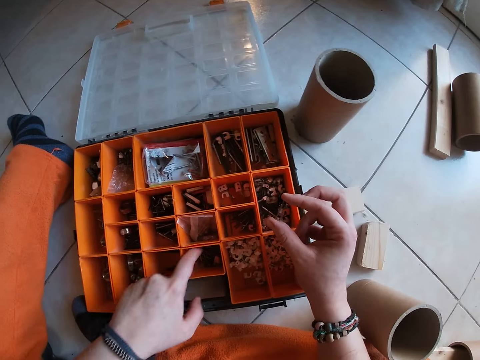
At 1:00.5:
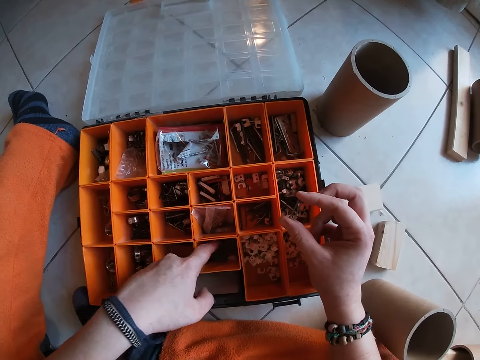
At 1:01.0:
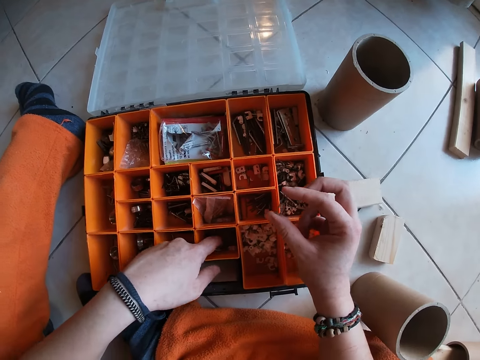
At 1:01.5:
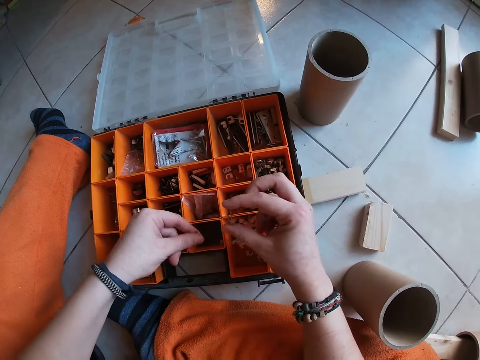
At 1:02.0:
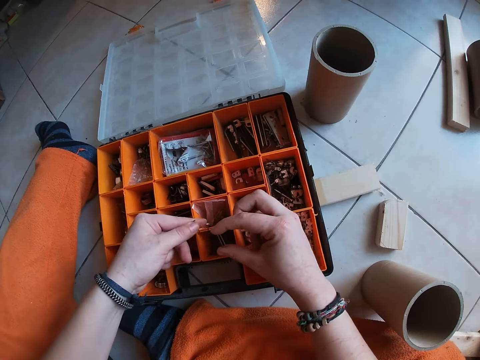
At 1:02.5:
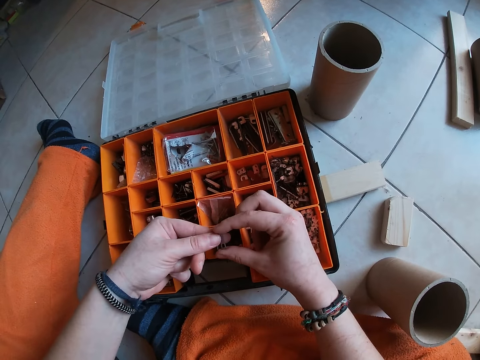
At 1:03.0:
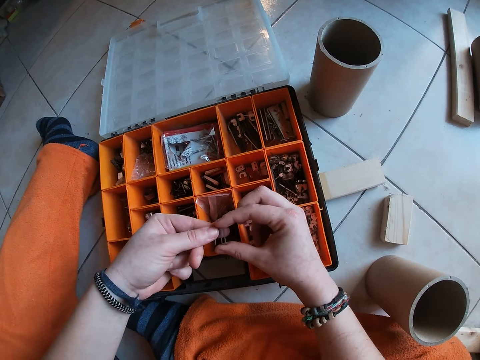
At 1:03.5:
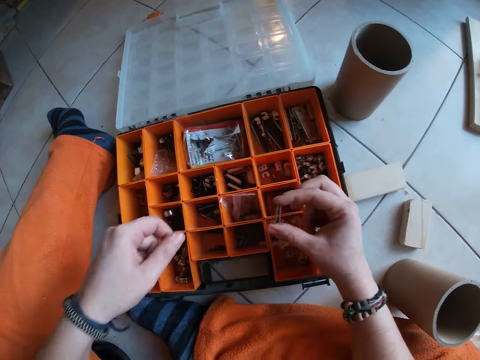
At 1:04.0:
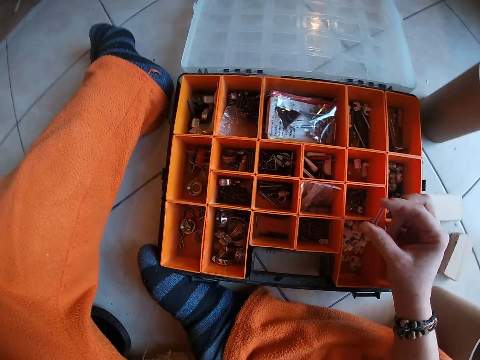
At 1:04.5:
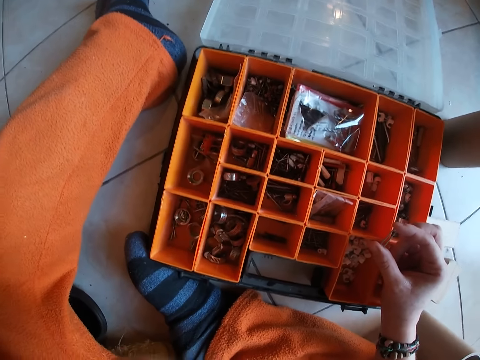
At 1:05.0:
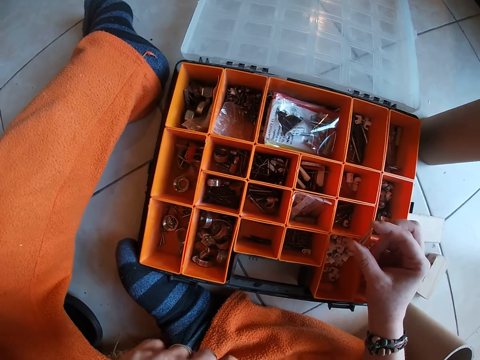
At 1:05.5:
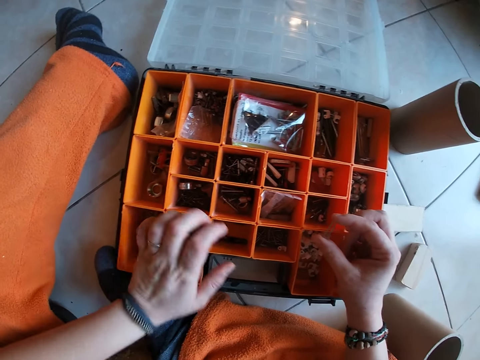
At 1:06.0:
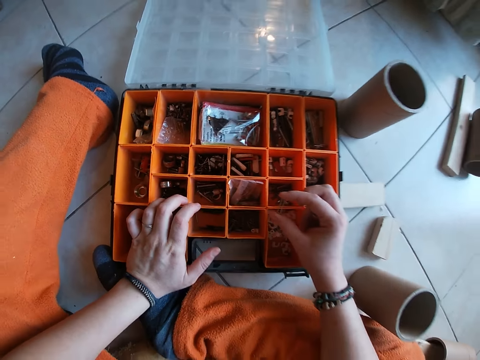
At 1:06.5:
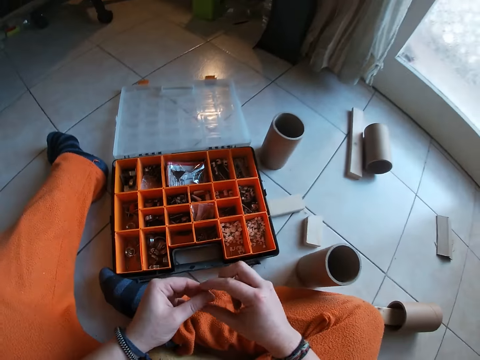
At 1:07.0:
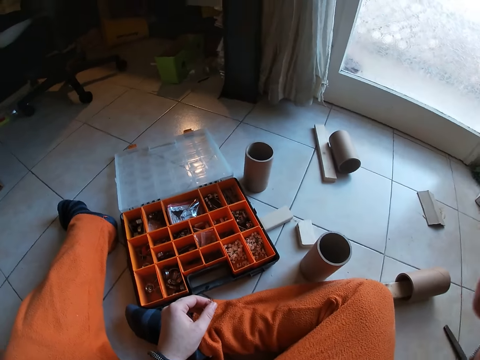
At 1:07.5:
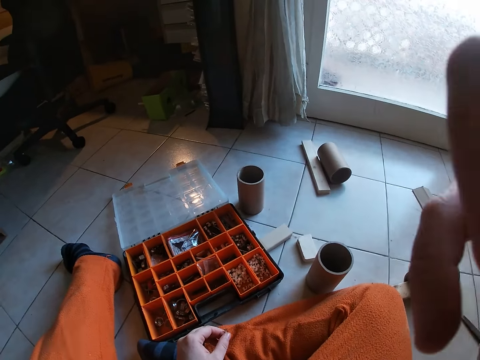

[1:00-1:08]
The camera wearer puts his left index finger in a section in the toolbox. He checks through the box. He picks a nail from the section in the toolbox with his left index finger and thumb. He holds some nails with both hands. He holds the nail close to the nails. He drops the nail inside the section in the toolbox with his left hand. He touches his nose with his left hand. He lifts the hand. He places his left hand on the toolbox. He moves his hands from the box. He passes the nail in his right hand to his left hand. He touches a camera on his head with his right hand. He lifts the hand.
